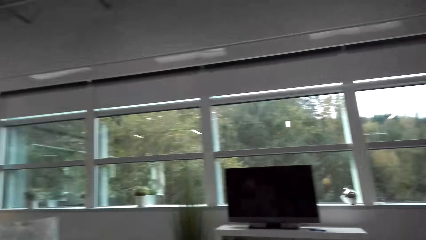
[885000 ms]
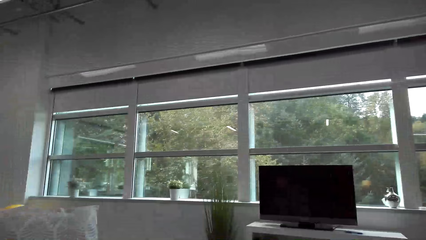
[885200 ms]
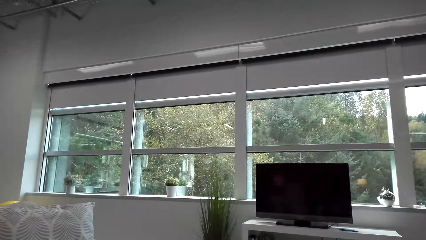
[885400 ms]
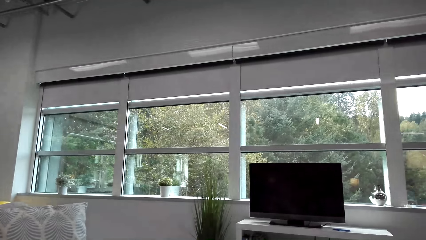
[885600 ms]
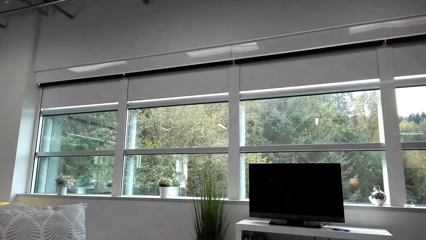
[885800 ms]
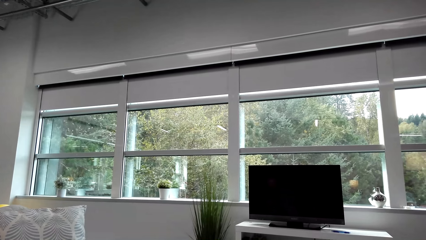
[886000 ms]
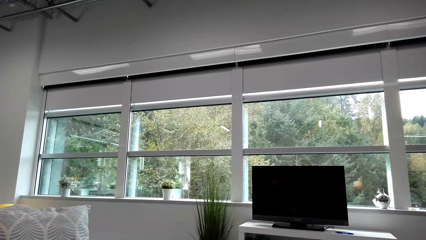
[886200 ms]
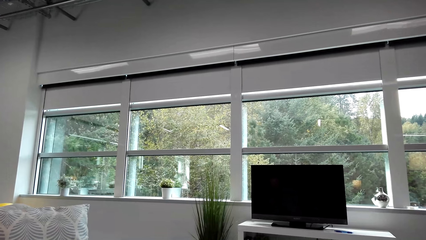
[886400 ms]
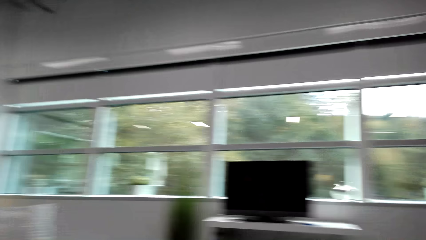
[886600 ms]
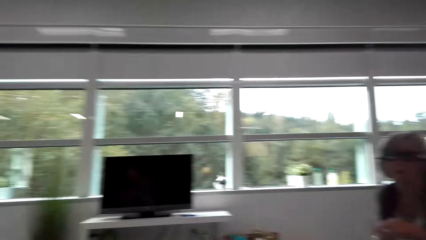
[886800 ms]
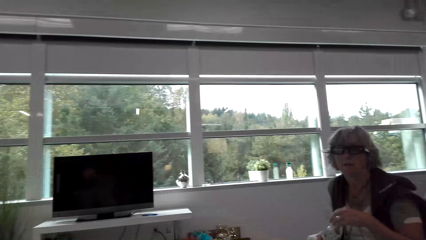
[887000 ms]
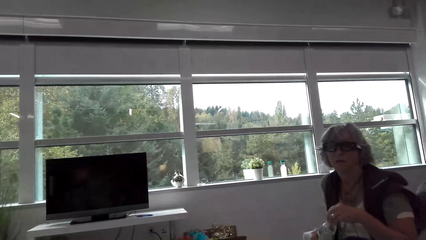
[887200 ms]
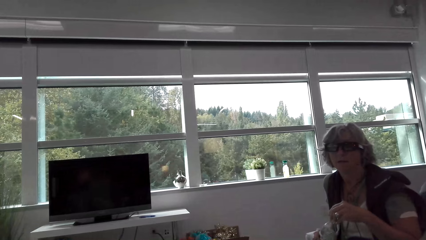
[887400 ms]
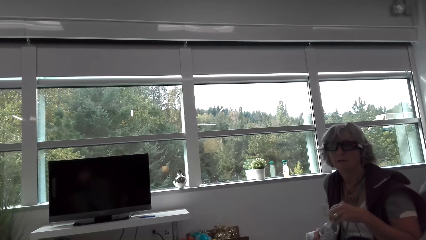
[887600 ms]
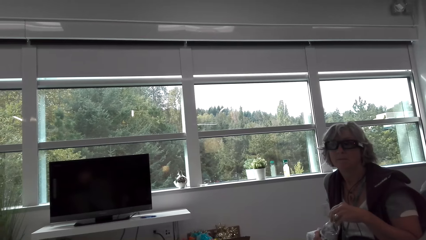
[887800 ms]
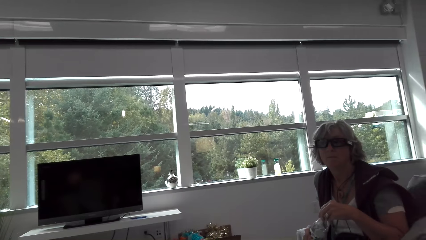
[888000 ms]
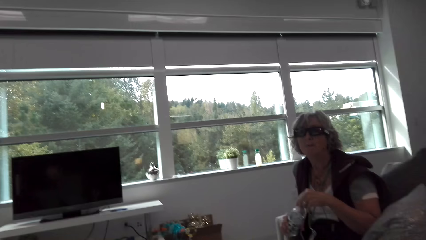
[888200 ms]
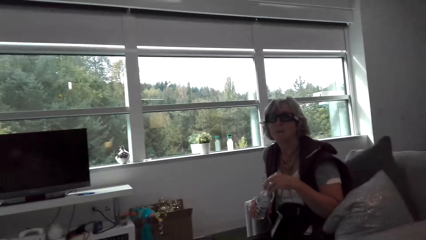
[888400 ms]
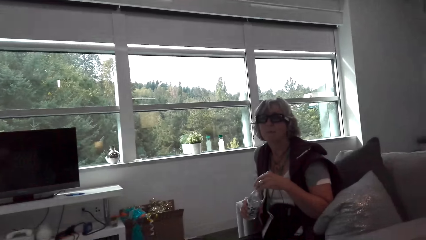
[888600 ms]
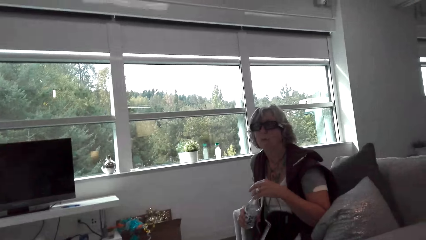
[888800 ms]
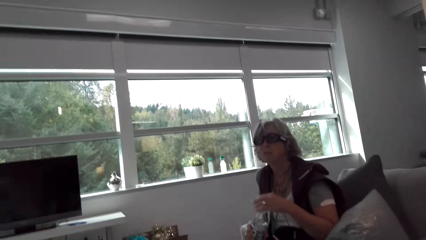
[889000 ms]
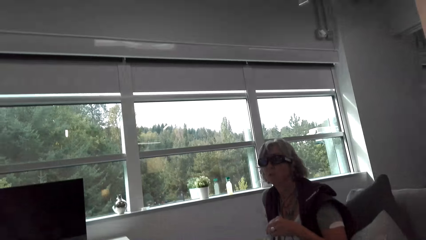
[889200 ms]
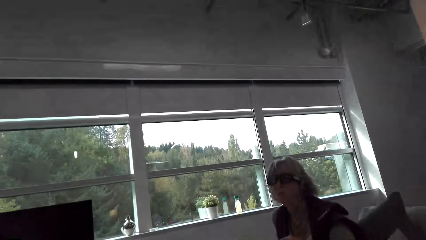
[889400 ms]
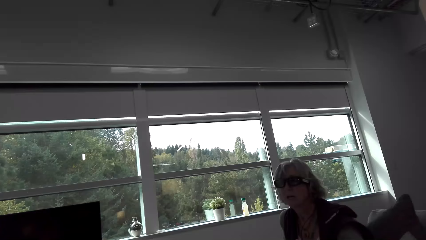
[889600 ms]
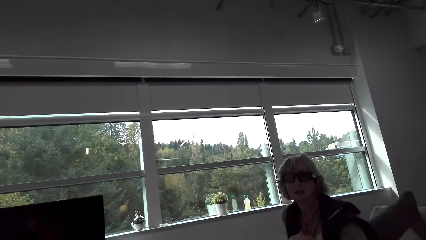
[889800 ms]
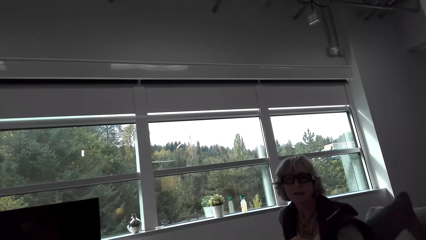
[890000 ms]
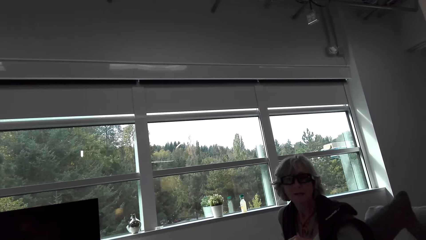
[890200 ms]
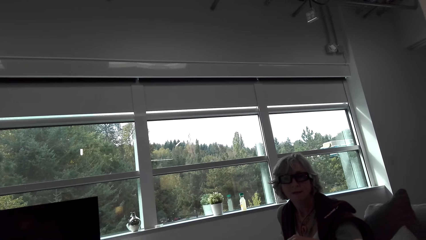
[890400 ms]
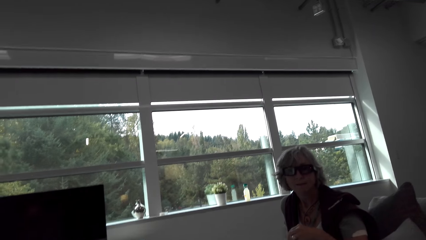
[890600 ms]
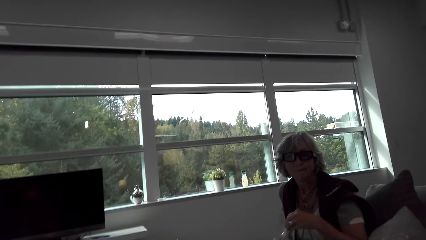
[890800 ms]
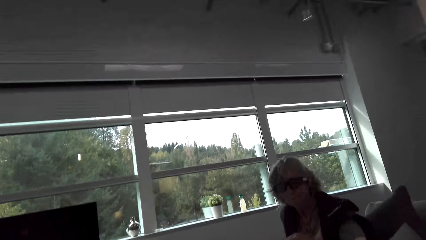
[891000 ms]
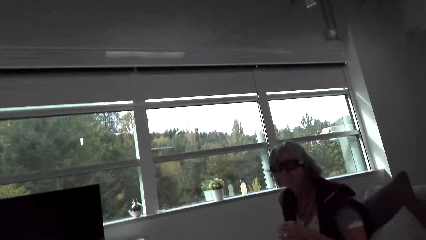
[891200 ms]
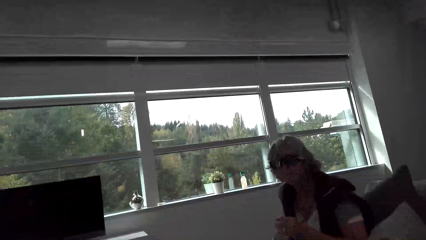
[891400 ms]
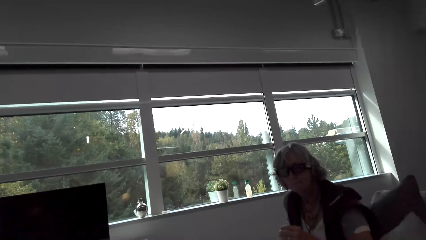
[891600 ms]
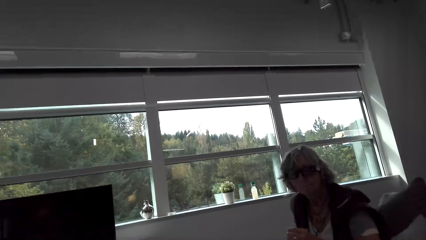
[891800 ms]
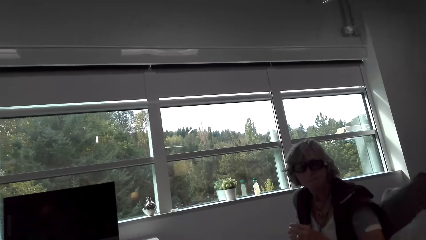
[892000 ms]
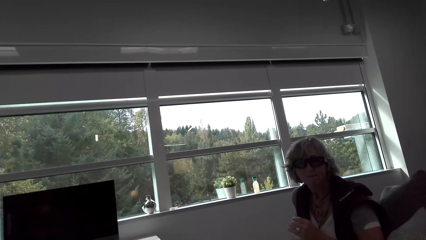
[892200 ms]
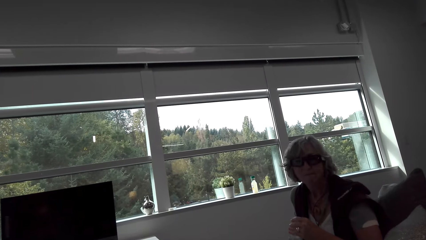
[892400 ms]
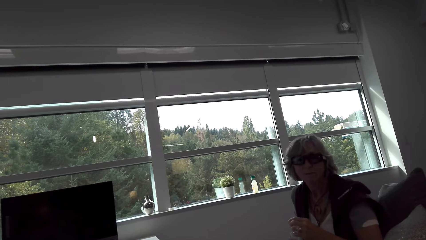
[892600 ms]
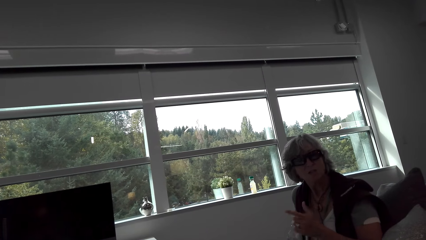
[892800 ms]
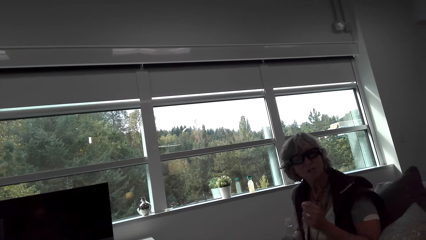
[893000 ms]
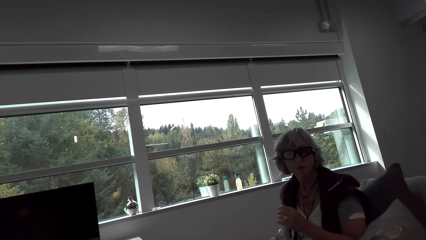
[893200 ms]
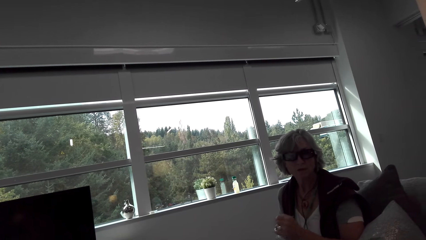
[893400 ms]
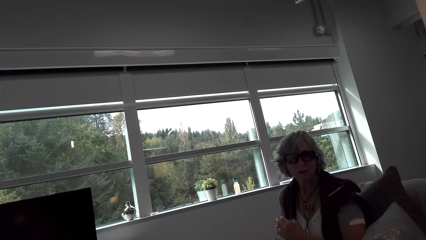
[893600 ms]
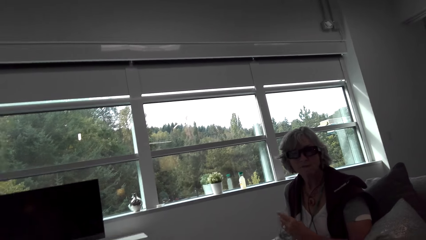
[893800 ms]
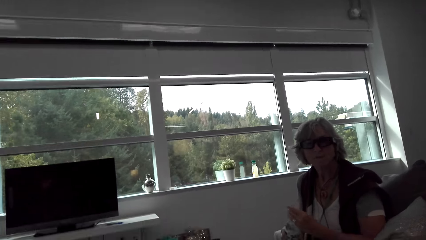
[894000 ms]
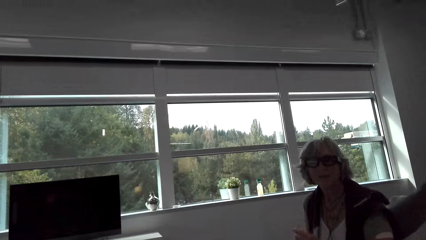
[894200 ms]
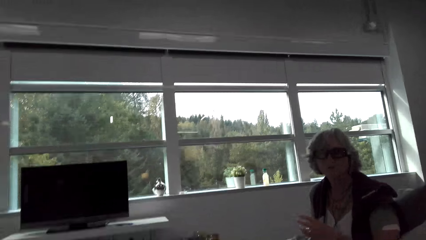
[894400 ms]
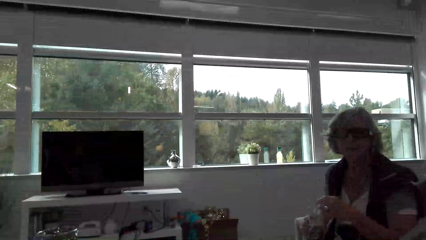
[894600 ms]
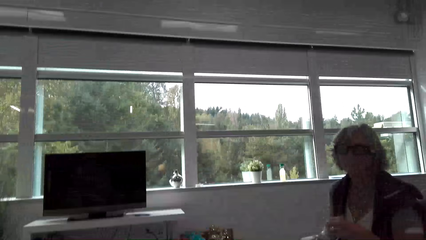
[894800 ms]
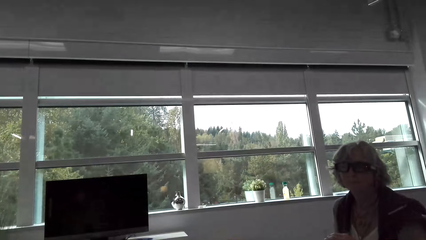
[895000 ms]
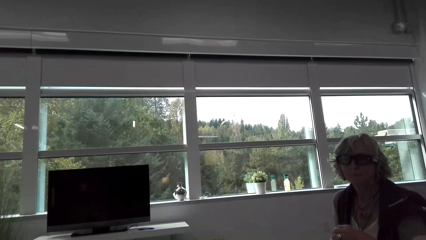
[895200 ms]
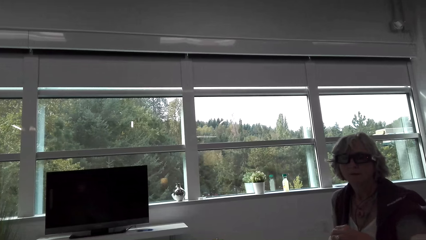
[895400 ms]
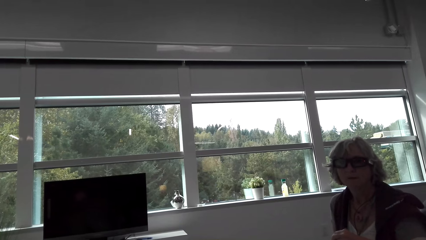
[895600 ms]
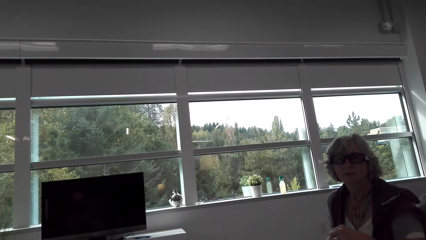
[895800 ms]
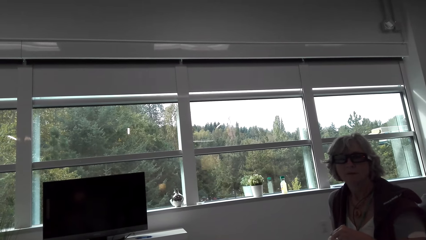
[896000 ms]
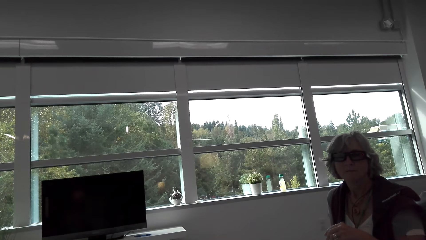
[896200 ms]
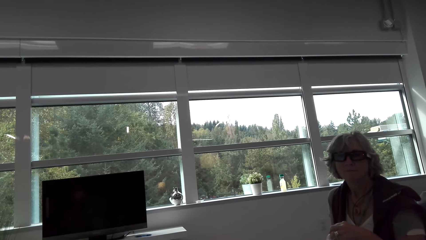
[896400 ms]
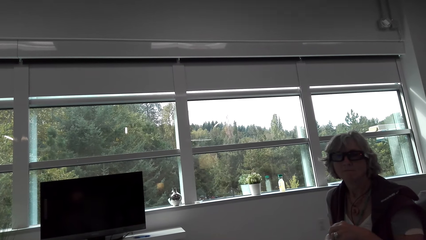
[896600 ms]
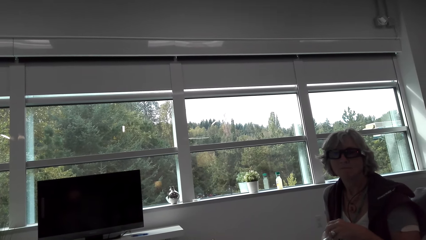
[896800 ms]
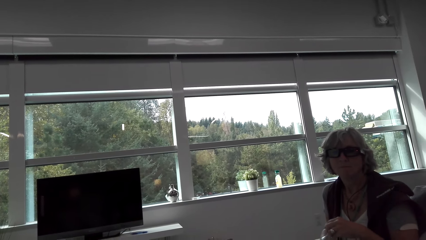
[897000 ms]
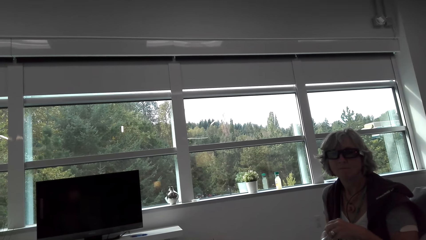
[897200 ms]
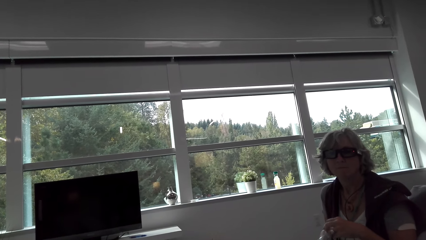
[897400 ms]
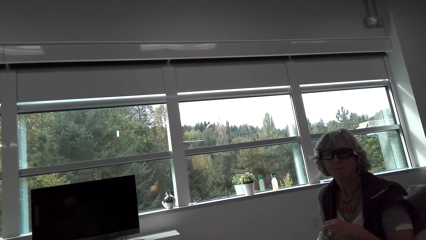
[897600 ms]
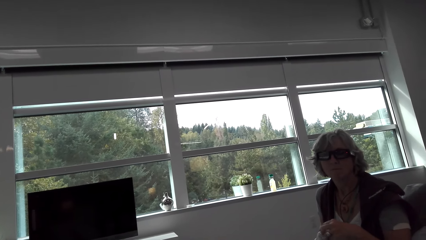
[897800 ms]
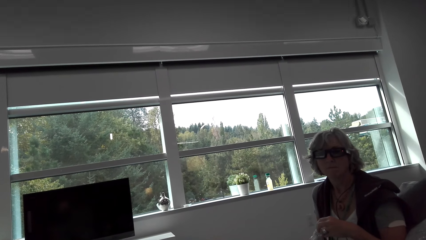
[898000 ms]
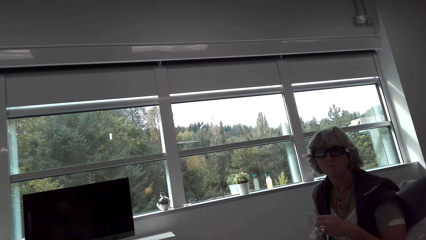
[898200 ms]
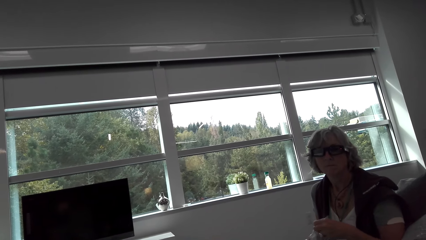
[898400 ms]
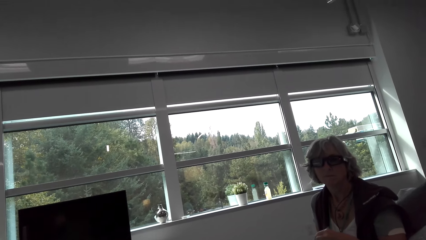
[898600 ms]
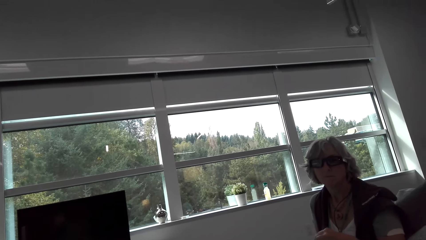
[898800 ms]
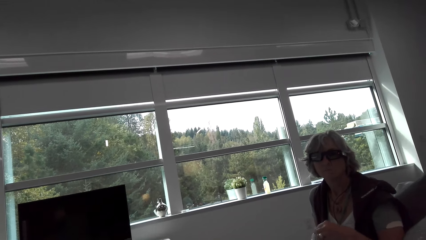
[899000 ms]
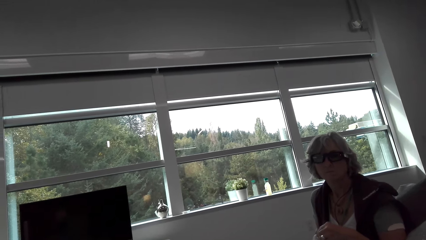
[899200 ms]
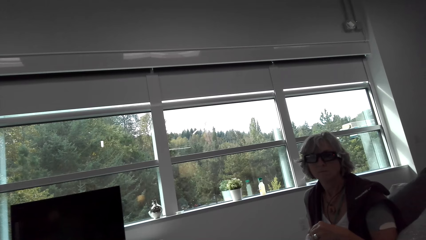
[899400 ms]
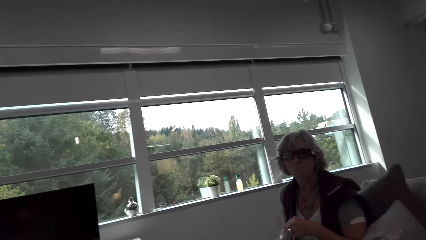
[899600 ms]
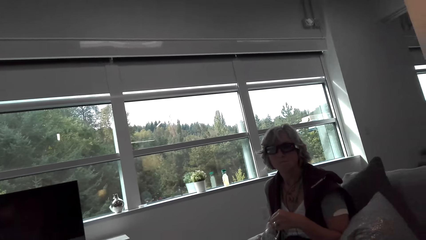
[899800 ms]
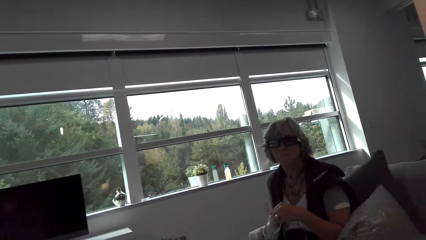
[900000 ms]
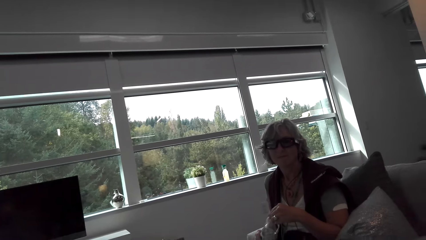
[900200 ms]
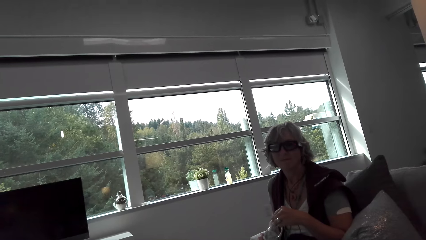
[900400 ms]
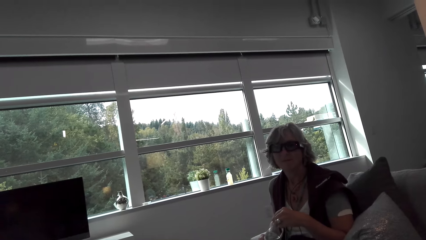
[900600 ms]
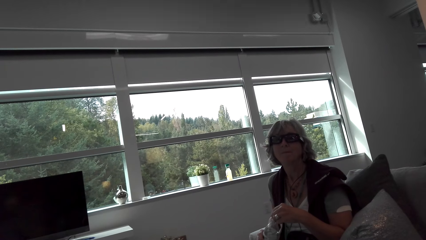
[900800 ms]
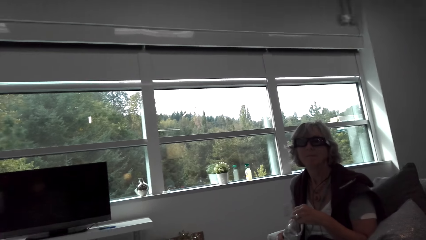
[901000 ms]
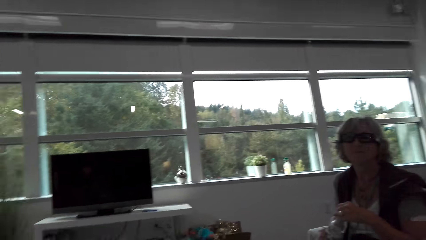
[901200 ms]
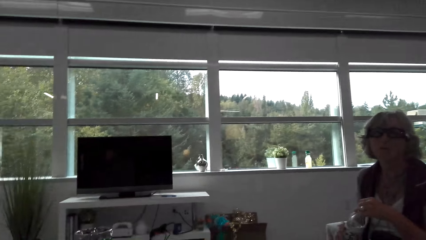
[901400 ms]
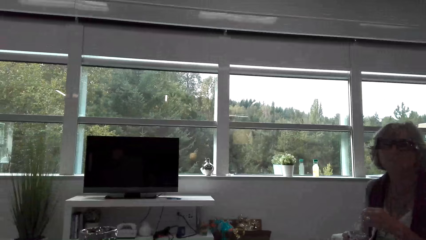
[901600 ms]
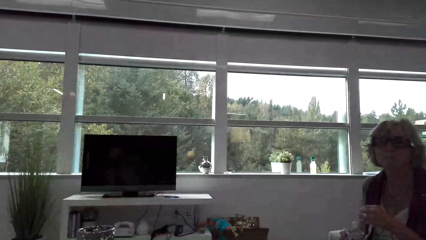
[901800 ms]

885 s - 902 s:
The camera wearer looks at the screen. A lady holds the water bottle lid. The camera wearer looks around. They look around again. They talk with the lady. They talk with the lady again. The lady moves hands. The camera wearer looks at the lady. They talk with the lady. The lady holds the water bottle. The camera wearer looks around.
